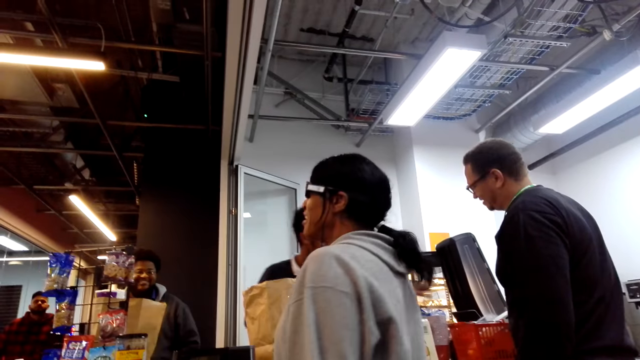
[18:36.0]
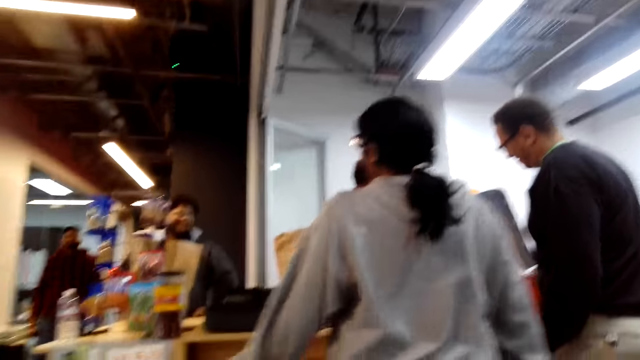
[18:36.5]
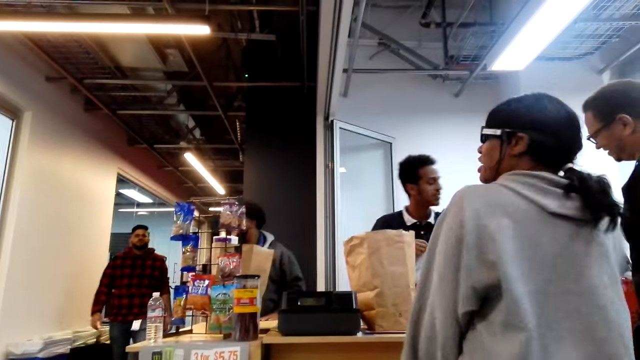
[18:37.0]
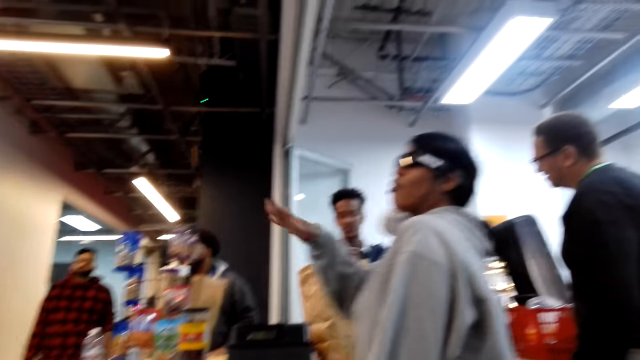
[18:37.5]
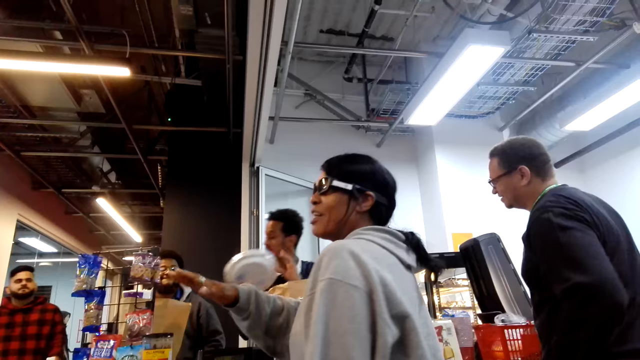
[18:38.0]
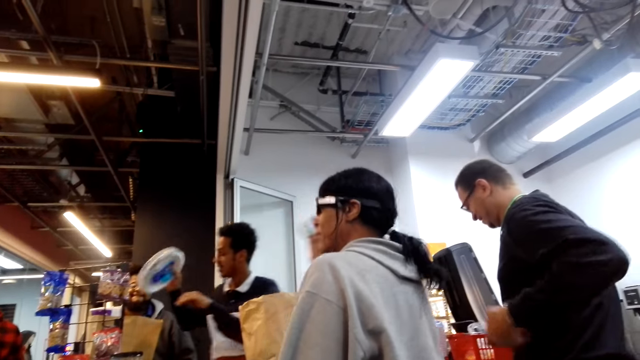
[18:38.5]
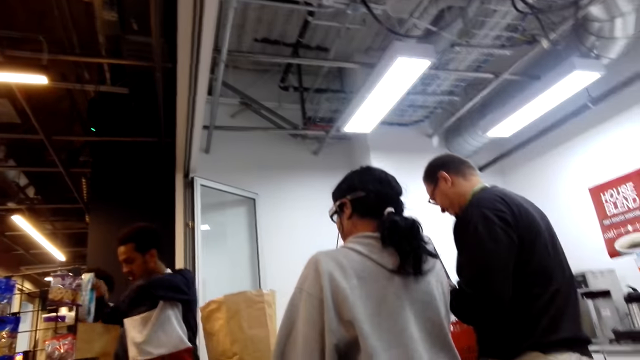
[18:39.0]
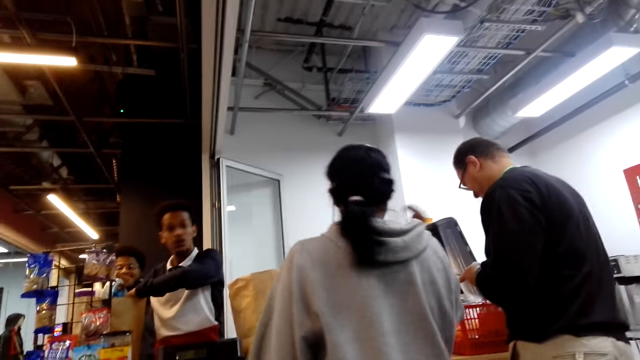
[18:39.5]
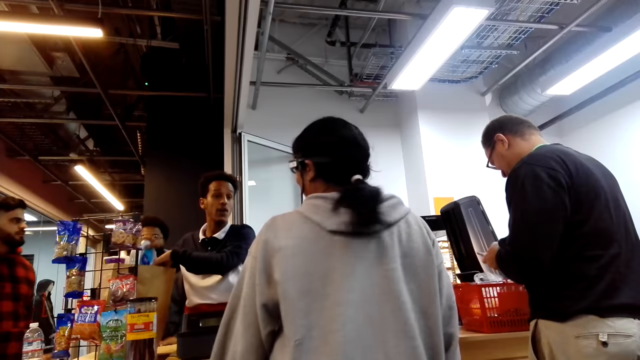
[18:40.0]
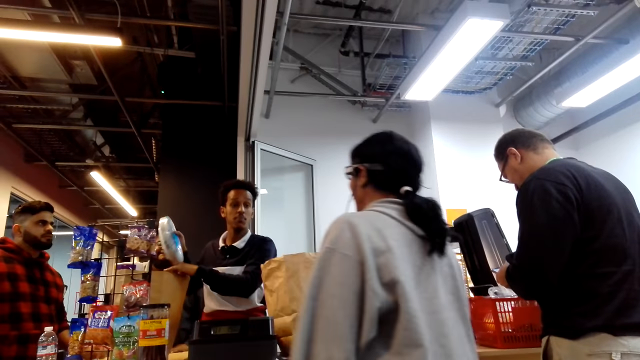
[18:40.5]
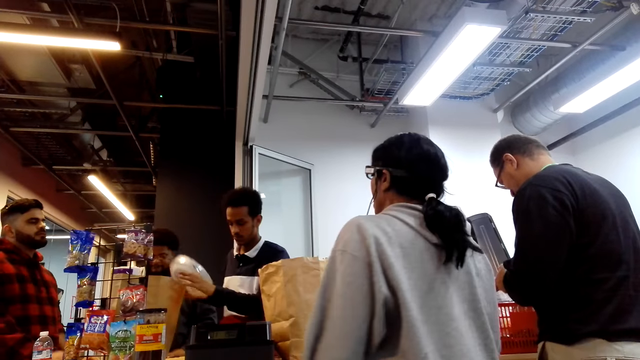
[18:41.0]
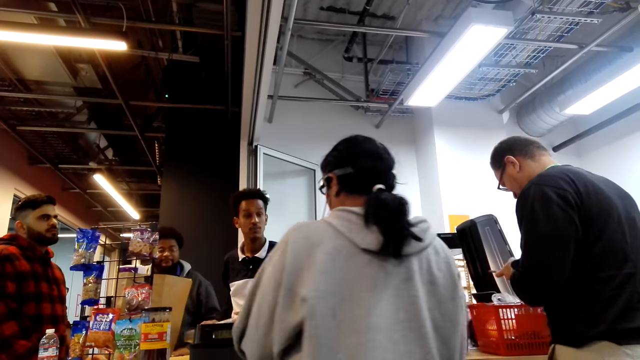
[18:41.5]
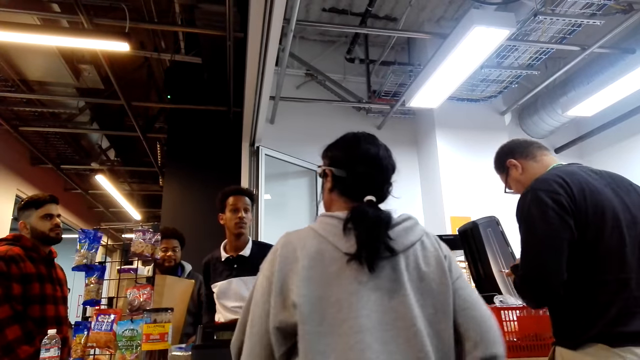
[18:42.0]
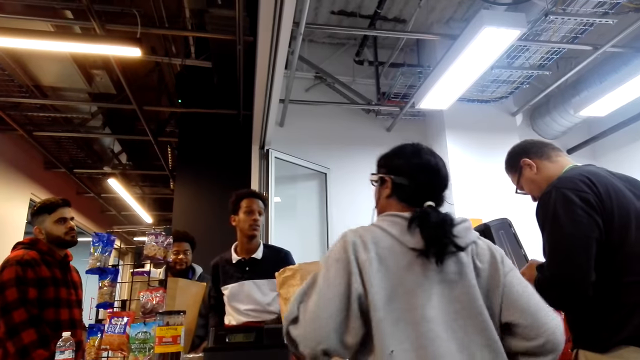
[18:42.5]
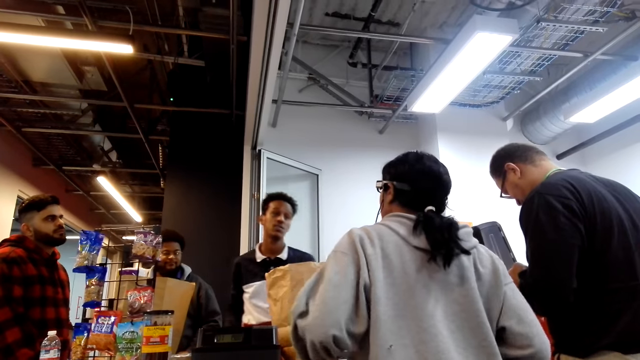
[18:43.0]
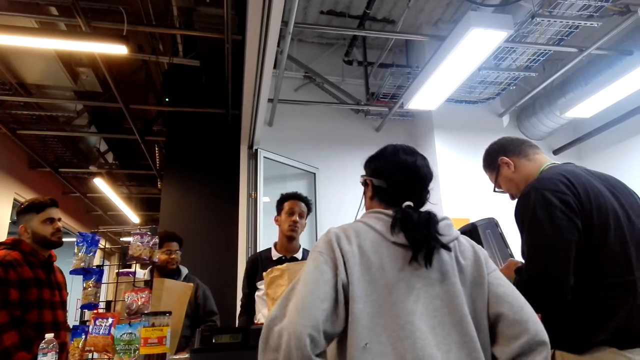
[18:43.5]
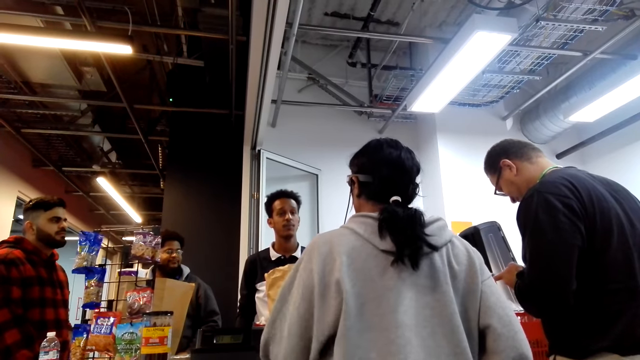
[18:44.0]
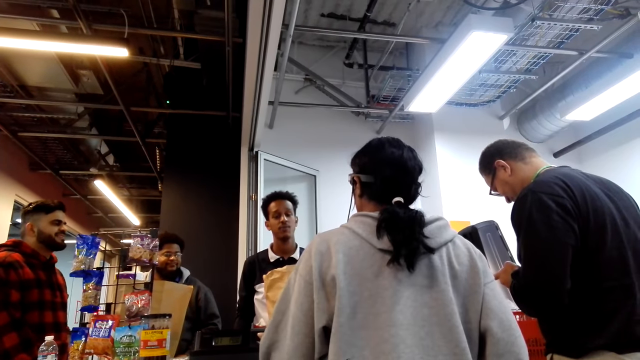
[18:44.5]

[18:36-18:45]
A lady touches on the mouth. A man moves aside. The lady turns towards the man and lowers the hand. The man picks up something. Another man walks around. The lady waves a hand and scratches the head. The first man puts something in the bag. The lady lowers the hand.

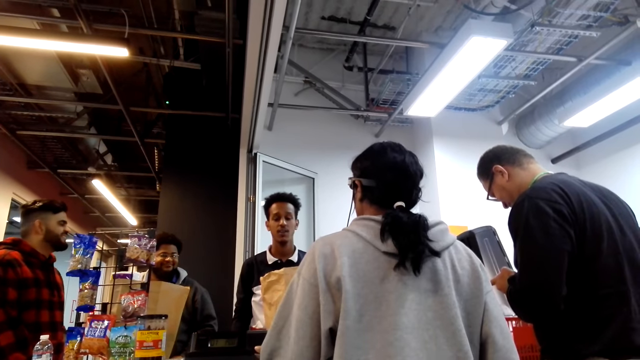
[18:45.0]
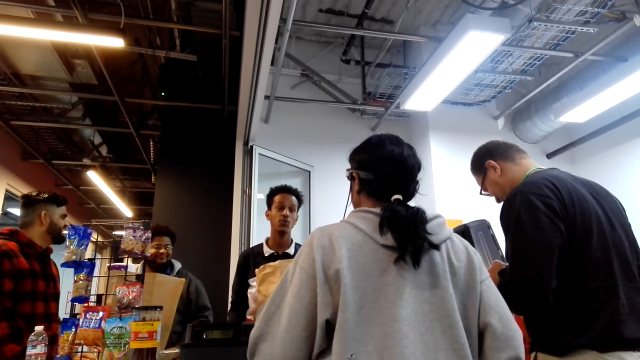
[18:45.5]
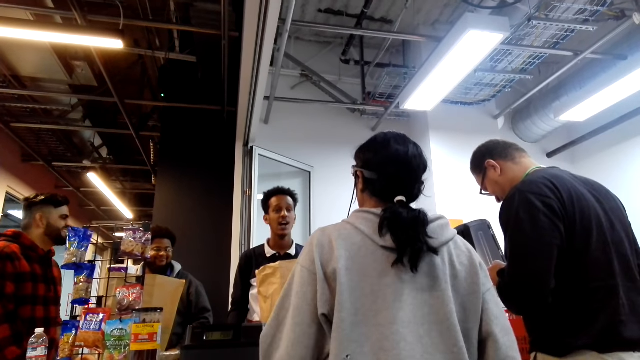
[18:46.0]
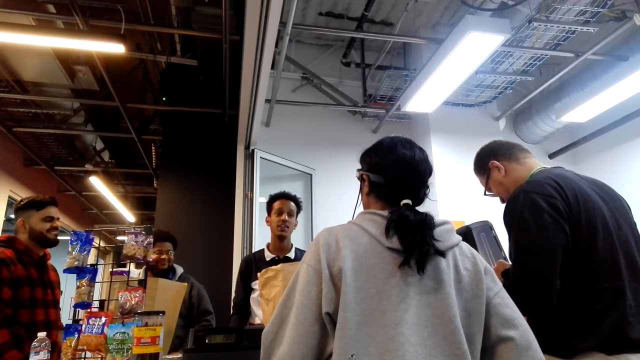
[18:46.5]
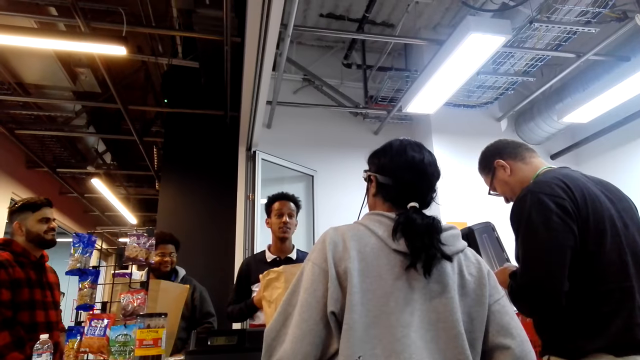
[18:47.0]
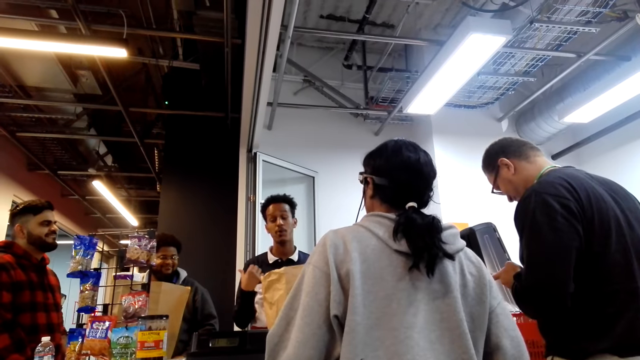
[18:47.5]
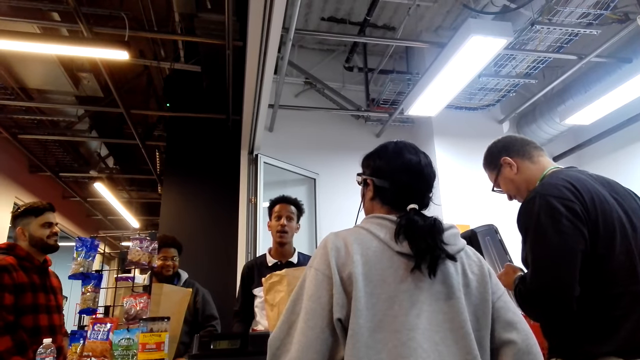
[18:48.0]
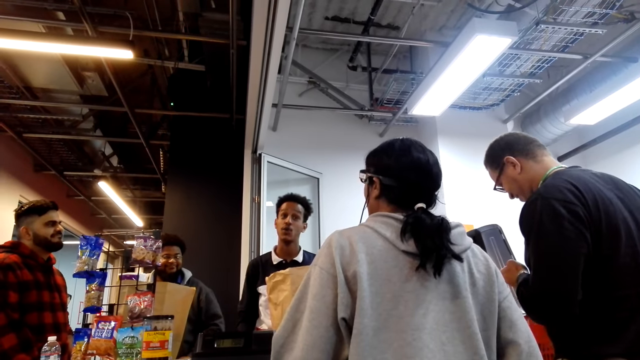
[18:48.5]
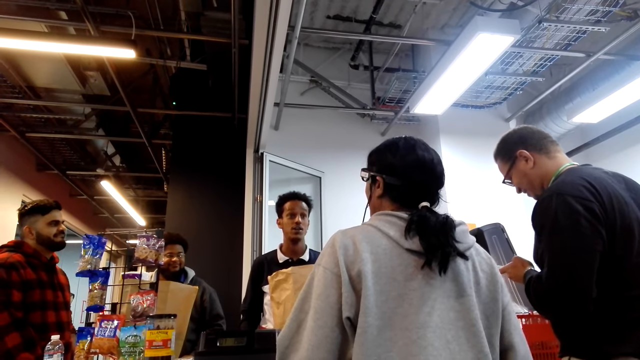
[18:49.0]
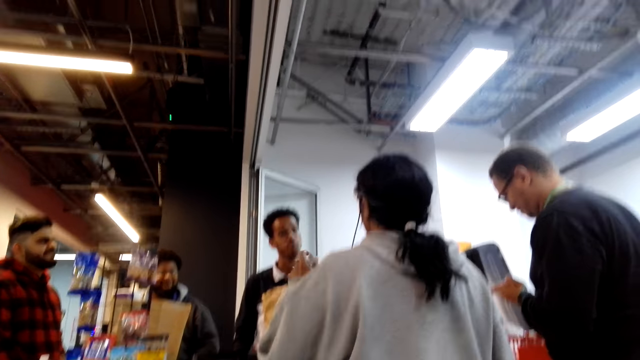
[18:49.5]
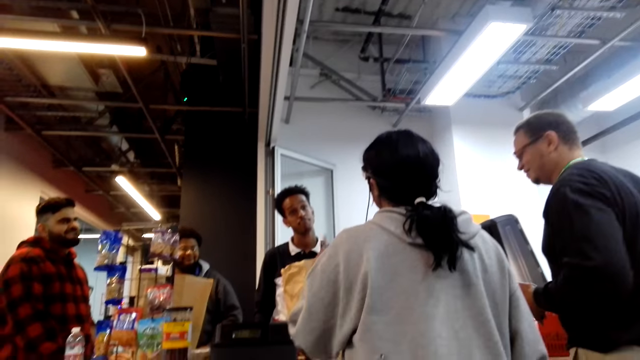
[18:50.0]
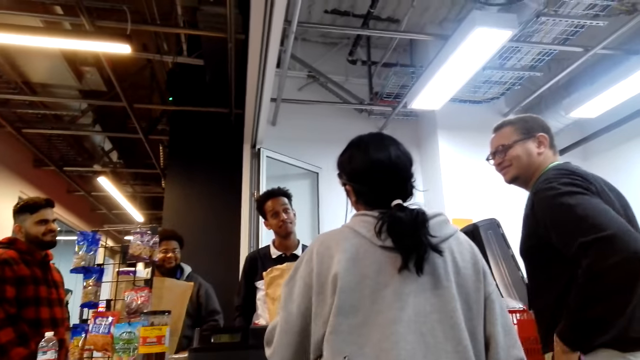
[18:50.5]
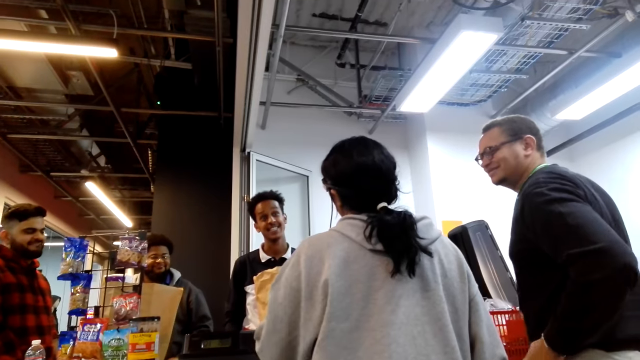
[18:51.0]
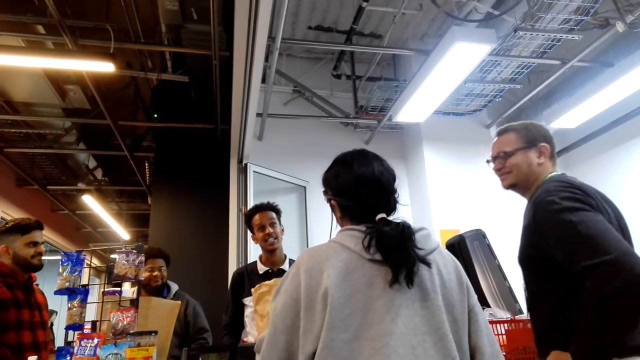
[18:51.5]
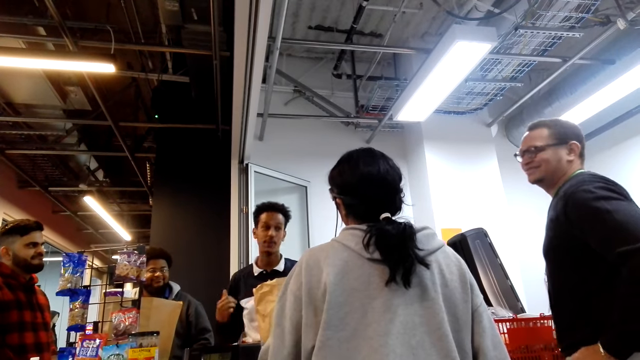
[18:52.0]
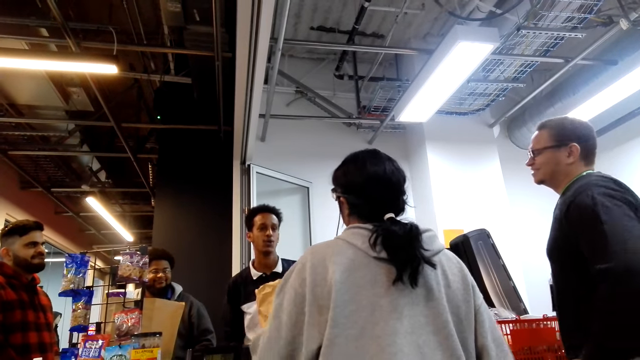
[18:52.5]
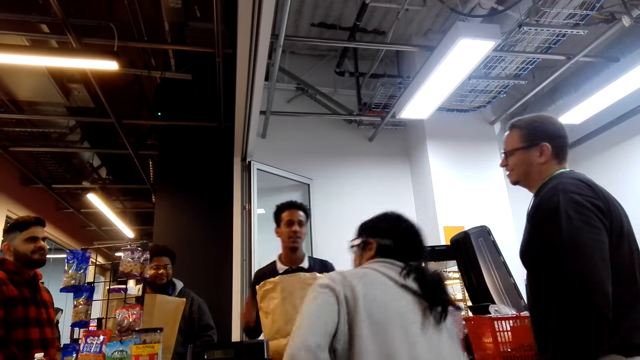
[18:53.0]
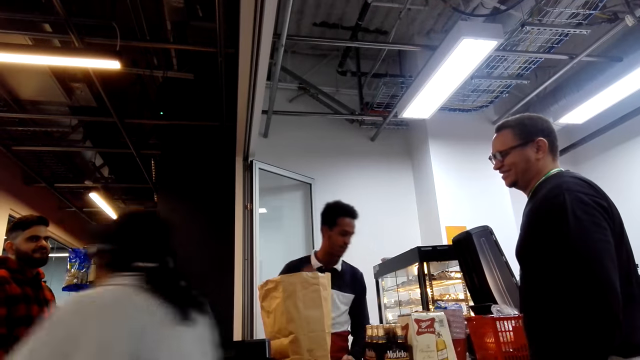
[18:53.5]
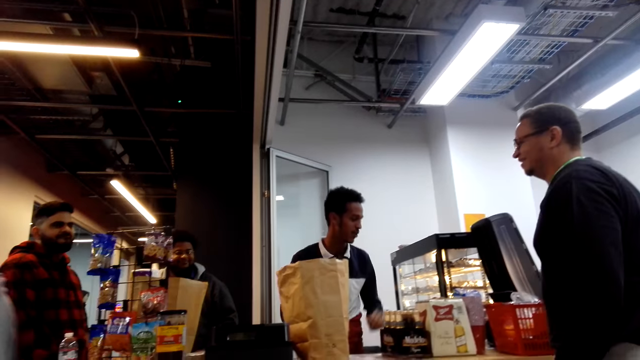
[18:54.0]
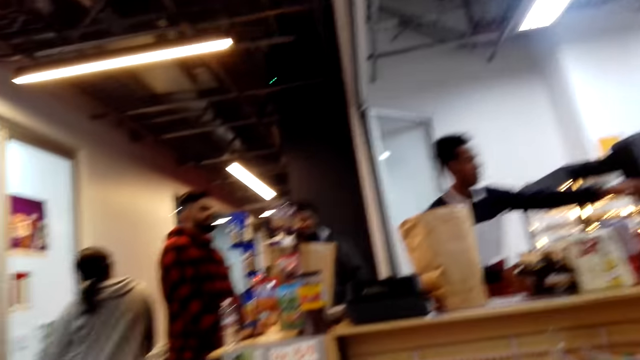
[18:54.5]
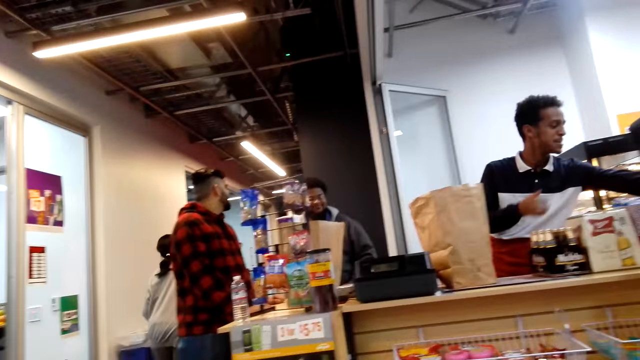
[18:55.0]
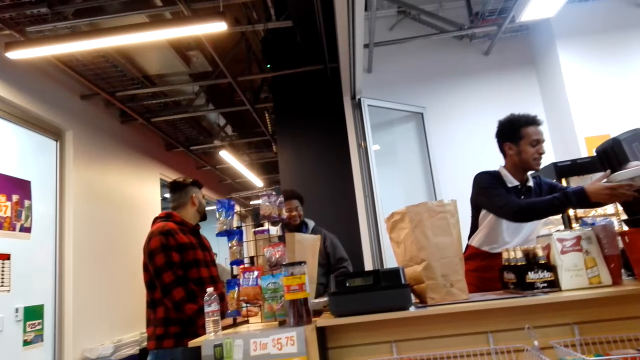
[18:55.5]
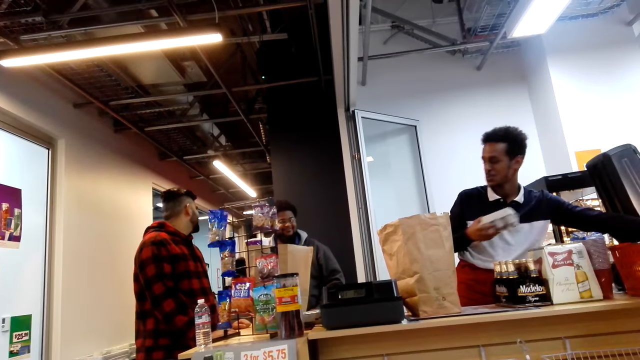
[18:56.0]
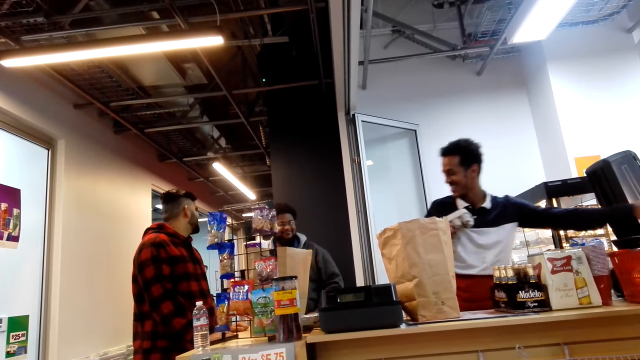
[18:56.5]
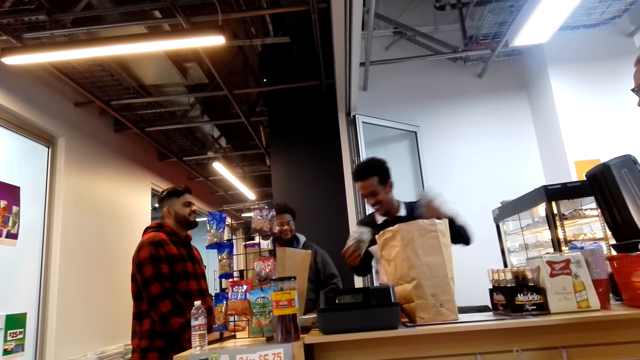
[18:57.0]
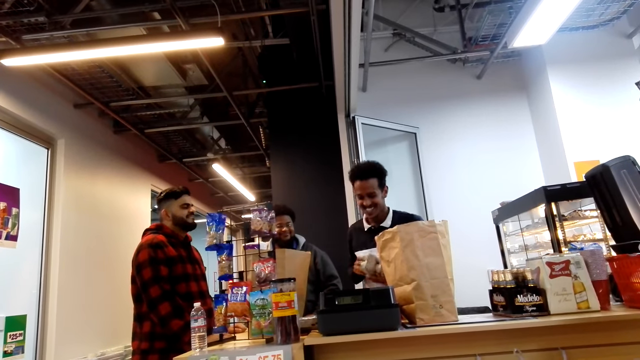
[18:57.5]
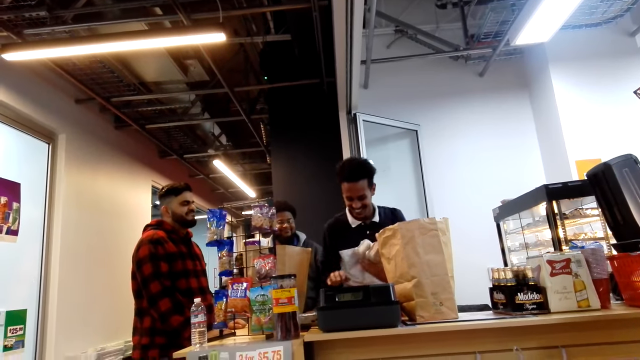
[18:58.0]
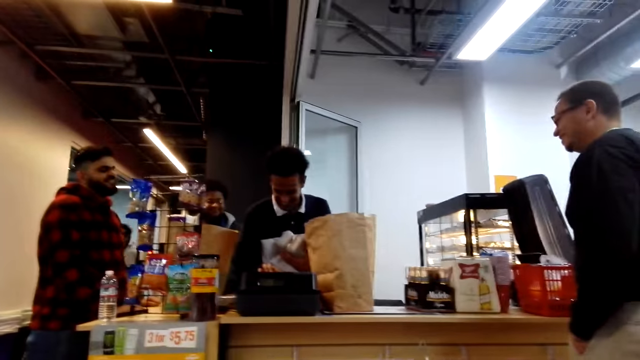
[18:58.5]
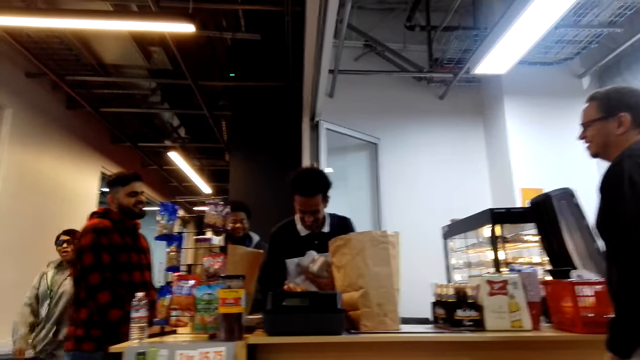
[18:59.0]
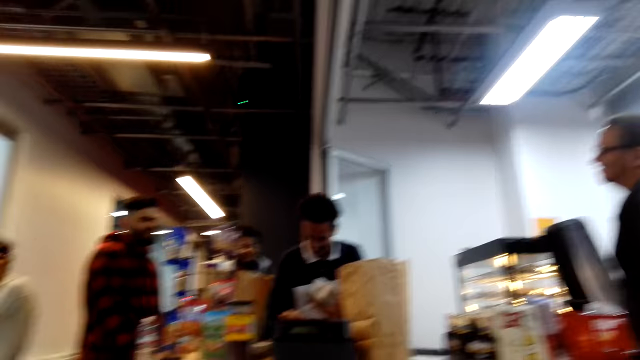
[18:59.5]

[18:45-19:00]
A man turns left. Another man talks to a lady. A third man operates the phone. The second man lifts a hand and lowers the hand. The lady talks to the second man. The third man puts the phone in the pocket. The lady runs around. The second man picks up something. The first man turns forward. The second man presses the point of sale machine.
